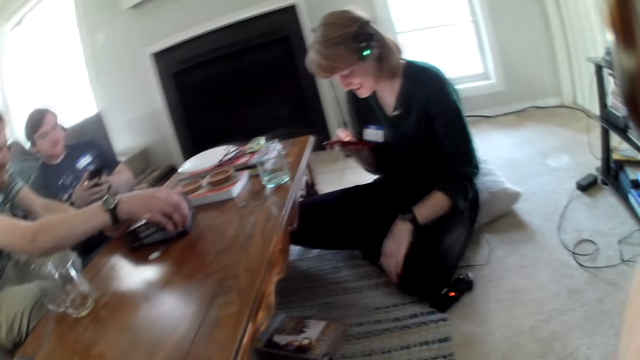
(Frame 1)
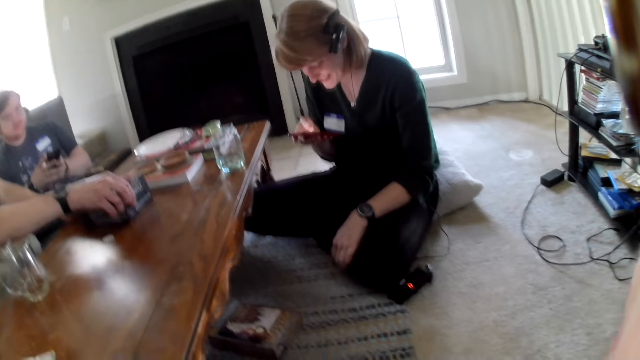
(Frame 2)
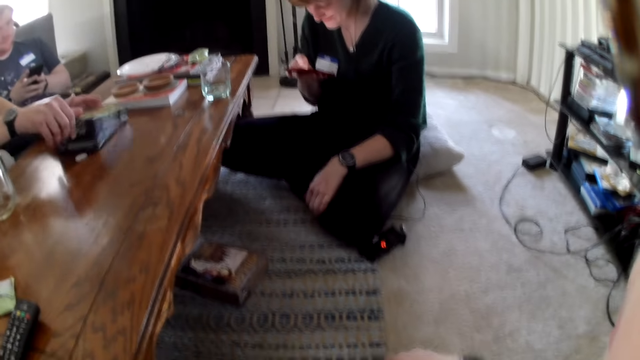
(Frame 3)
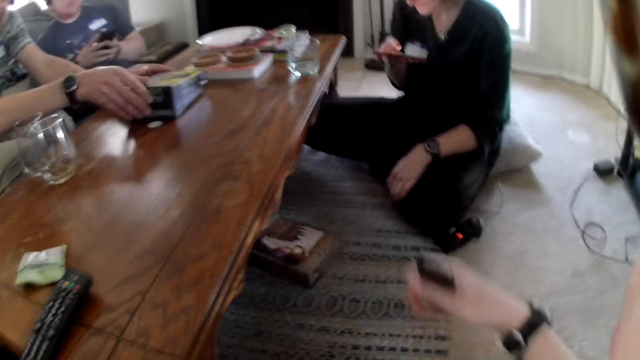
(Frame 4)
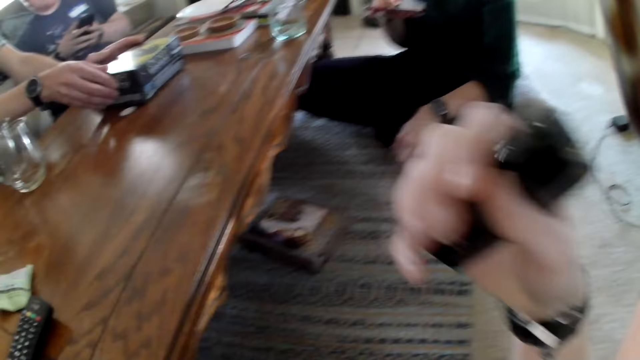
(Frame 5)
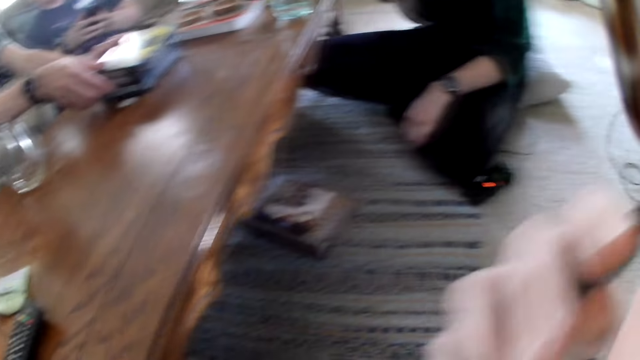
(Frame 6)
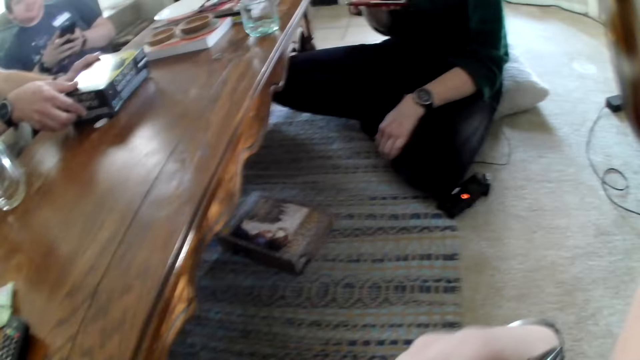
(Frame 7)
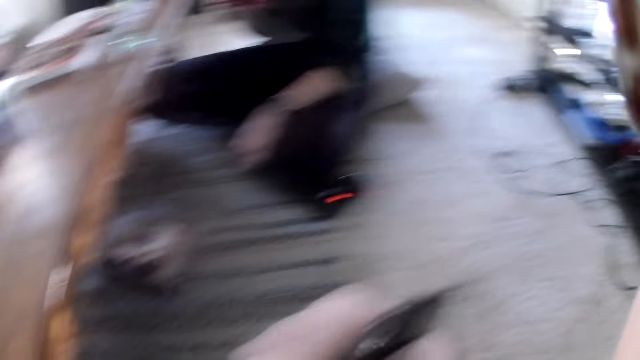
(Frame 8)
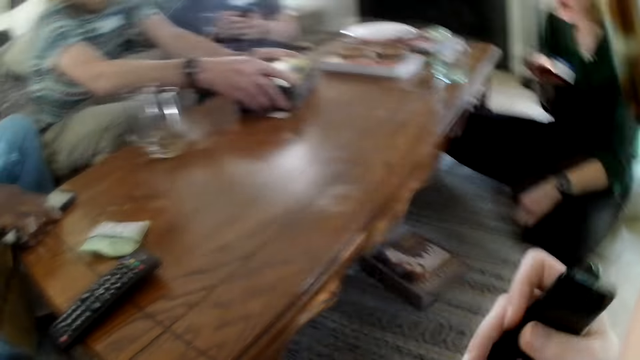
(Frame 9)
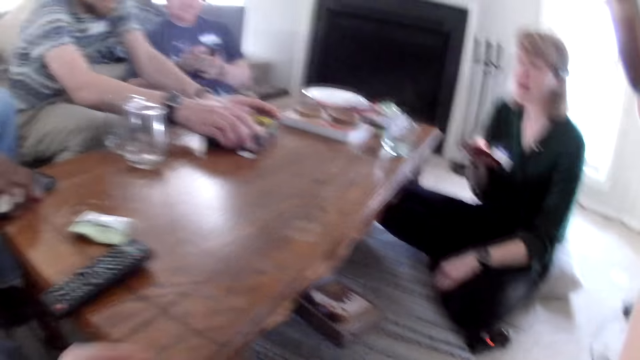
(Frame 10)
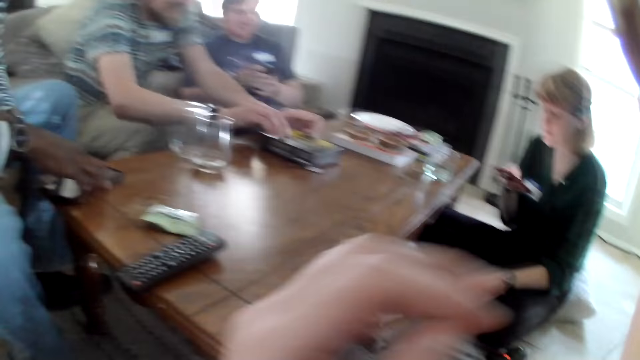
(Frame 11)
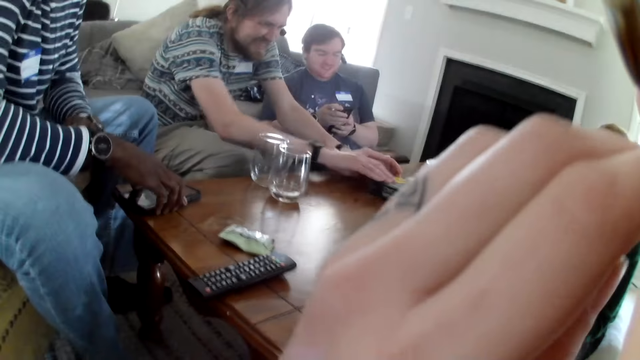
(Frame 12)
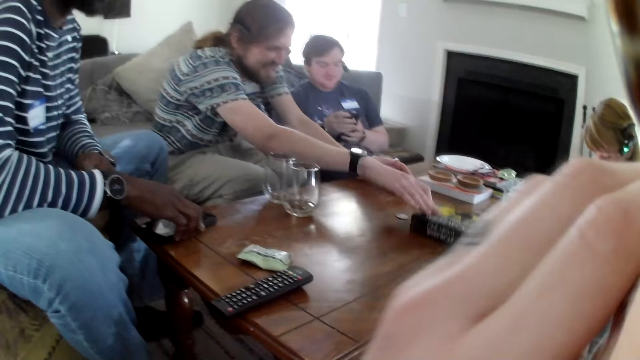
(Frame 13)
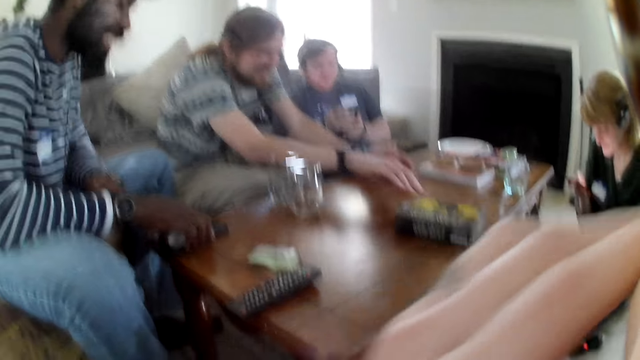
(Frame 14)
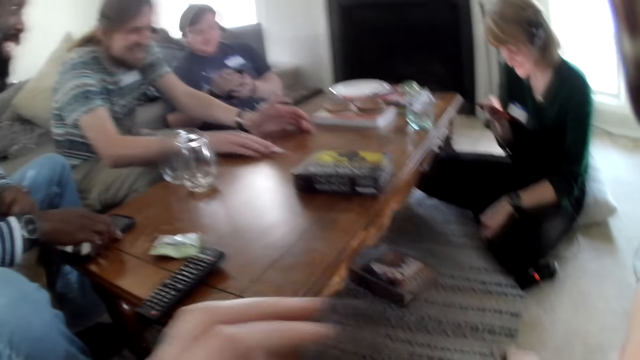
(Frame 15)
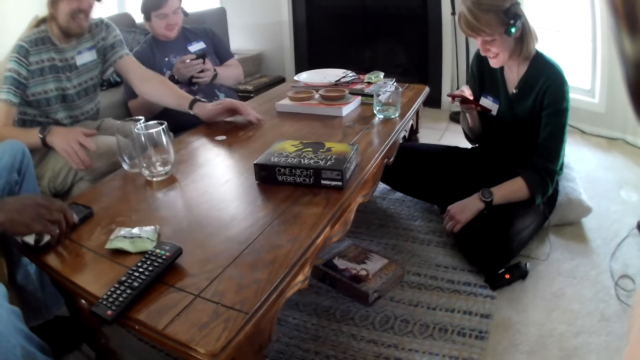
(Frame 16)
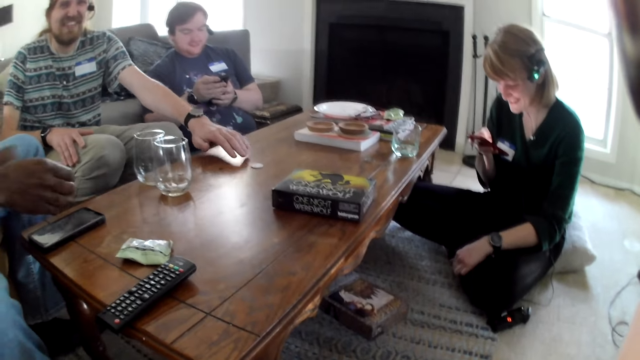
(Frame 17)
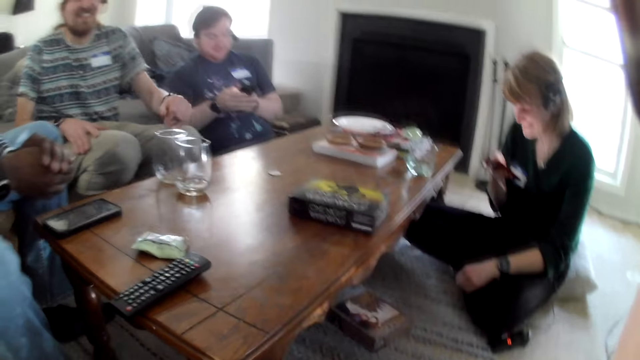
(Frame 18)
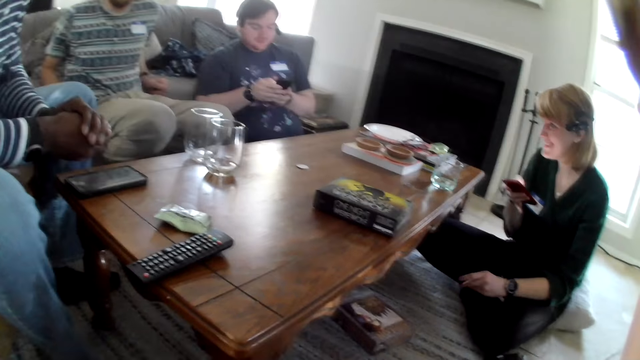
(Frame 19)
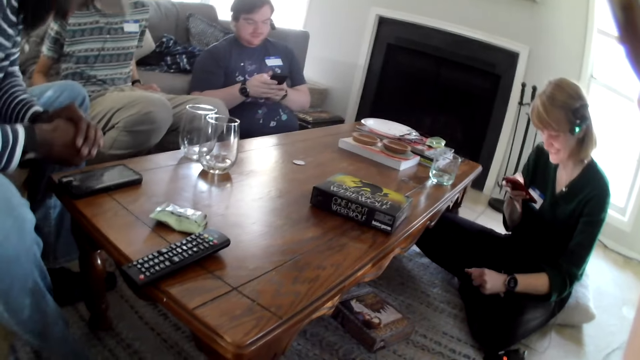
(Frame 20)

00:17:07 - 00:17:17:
The camera wearer converses with three men and a woman. The woman operates a phone. The camera wearer moves their hand. A man moves a box on the table with his right hand.

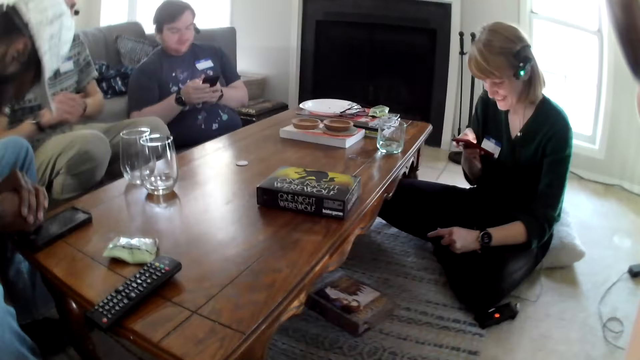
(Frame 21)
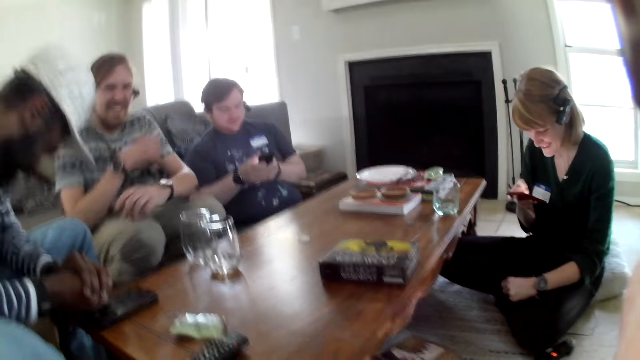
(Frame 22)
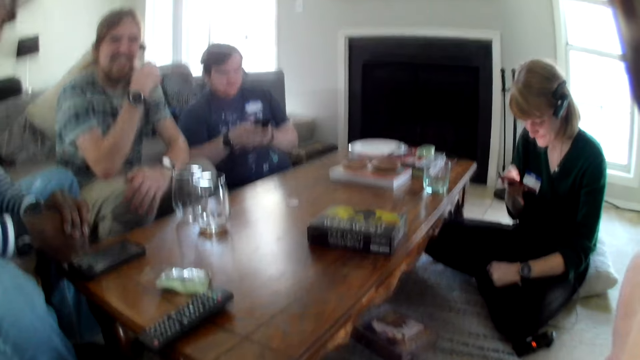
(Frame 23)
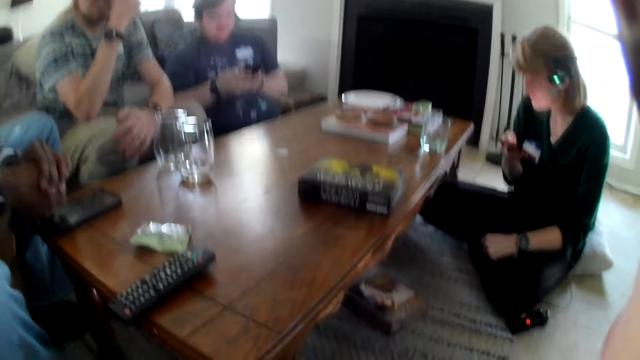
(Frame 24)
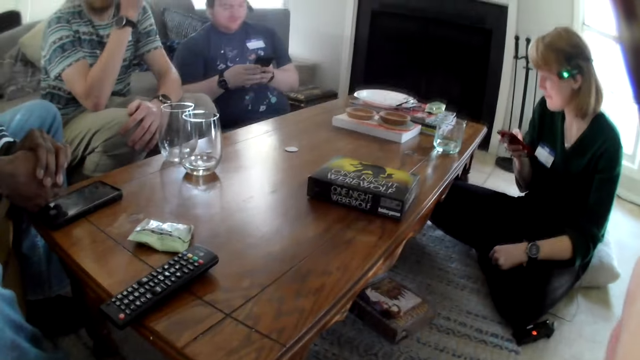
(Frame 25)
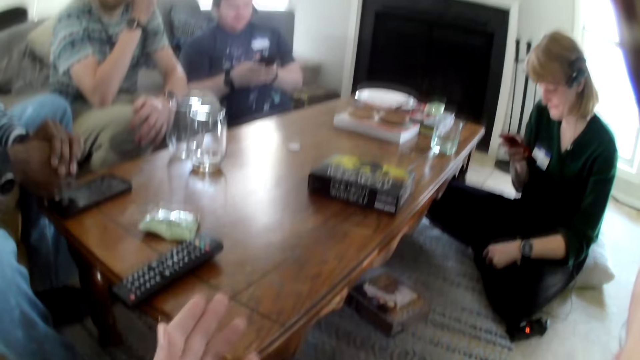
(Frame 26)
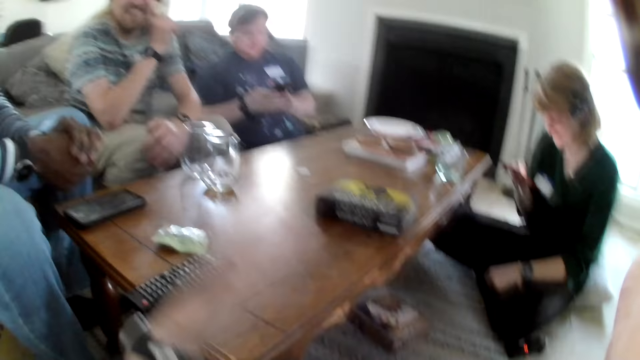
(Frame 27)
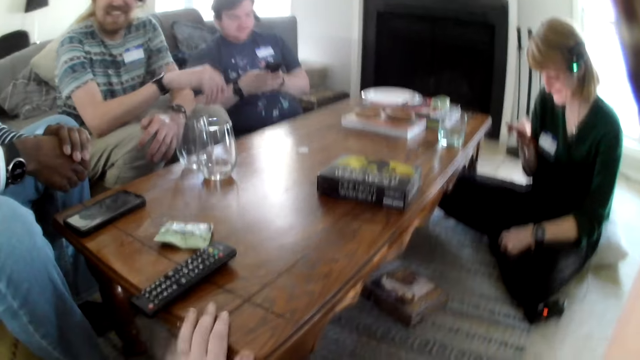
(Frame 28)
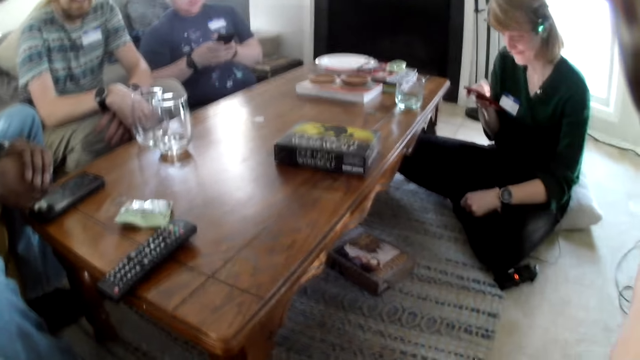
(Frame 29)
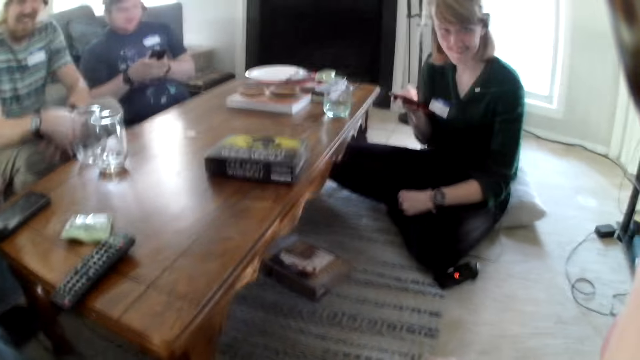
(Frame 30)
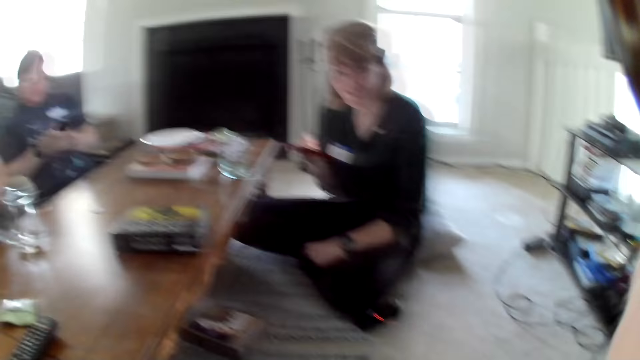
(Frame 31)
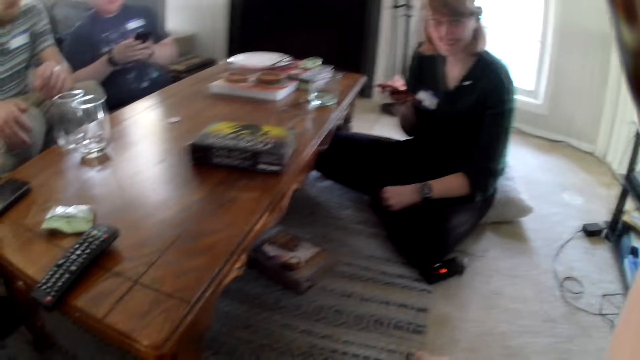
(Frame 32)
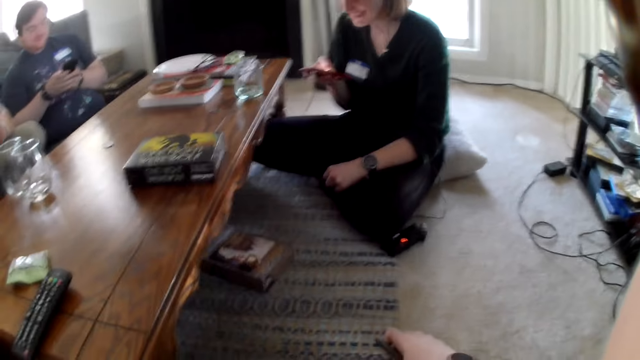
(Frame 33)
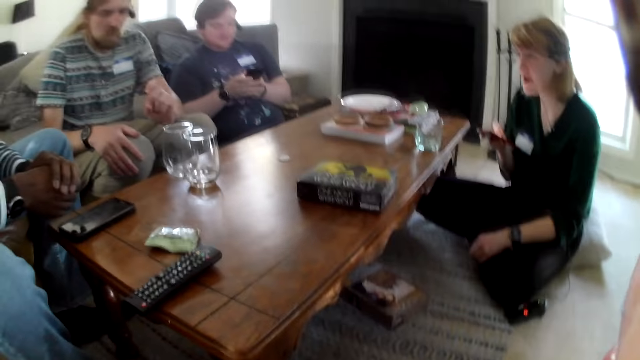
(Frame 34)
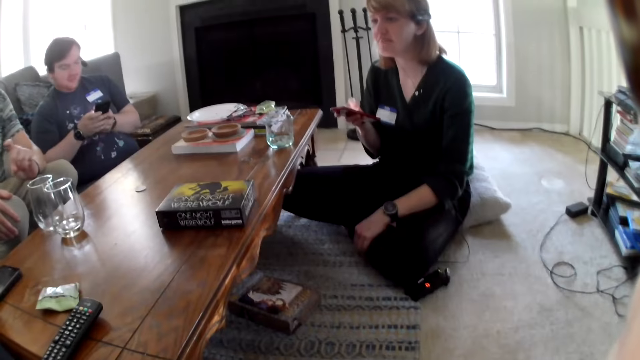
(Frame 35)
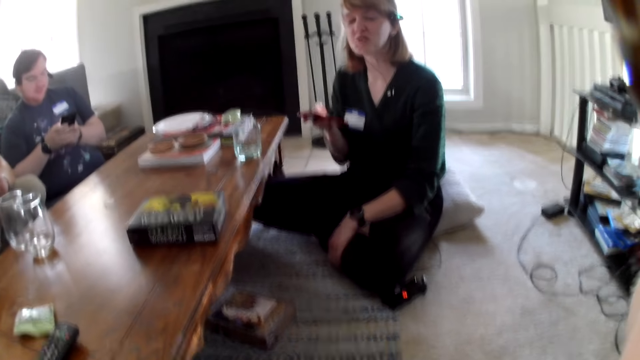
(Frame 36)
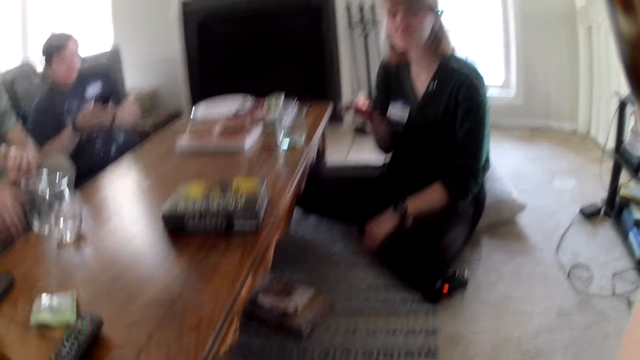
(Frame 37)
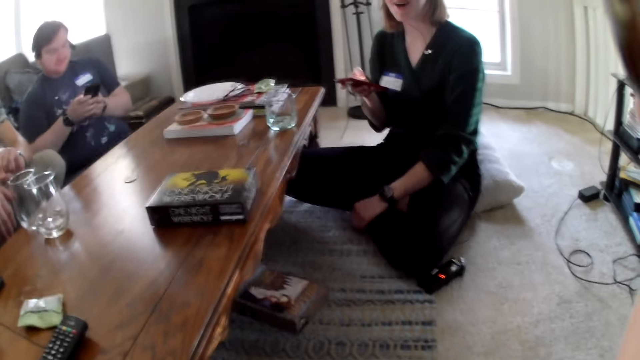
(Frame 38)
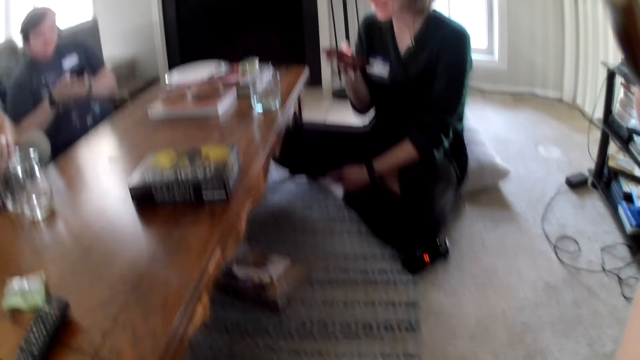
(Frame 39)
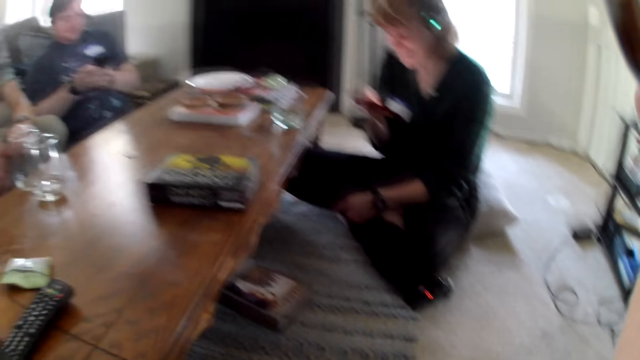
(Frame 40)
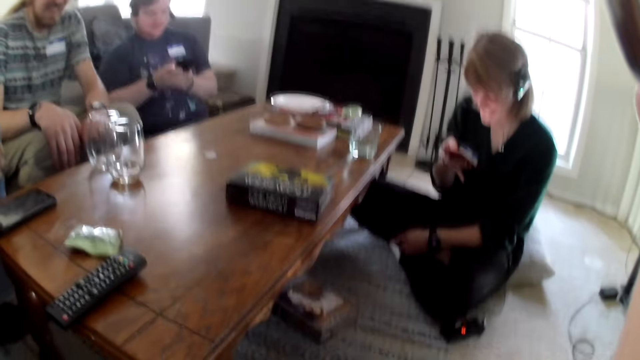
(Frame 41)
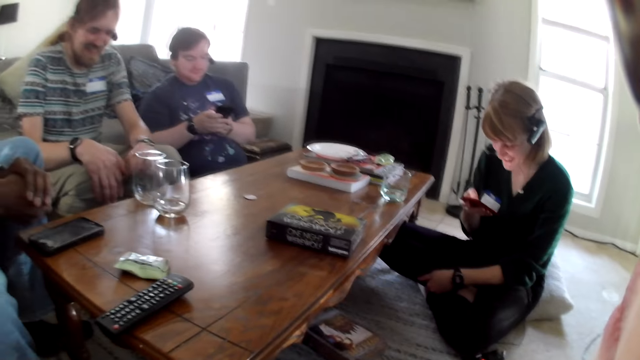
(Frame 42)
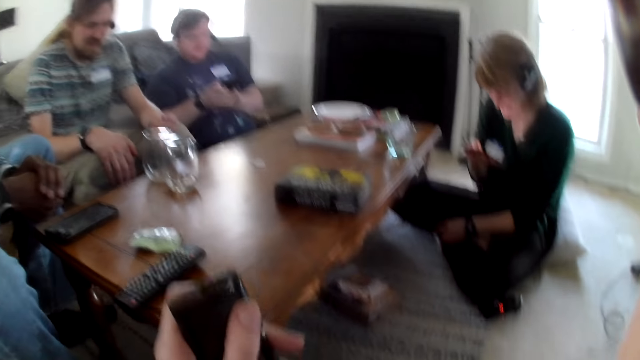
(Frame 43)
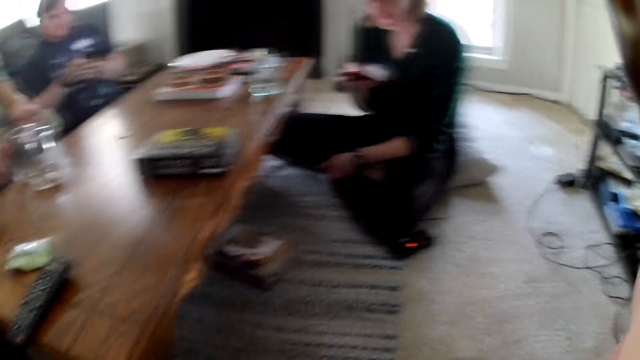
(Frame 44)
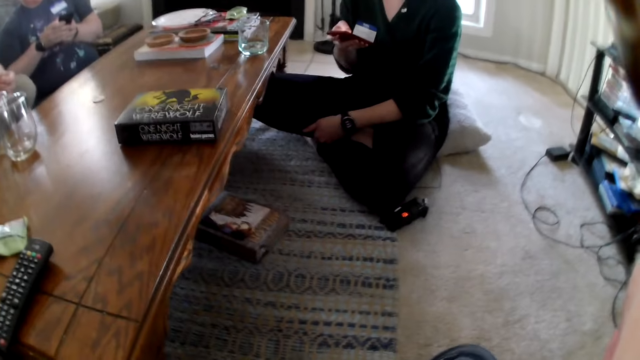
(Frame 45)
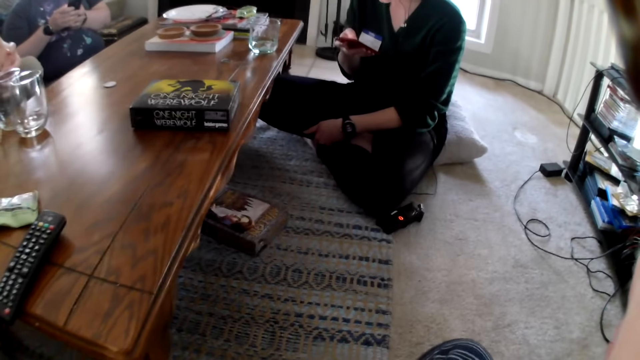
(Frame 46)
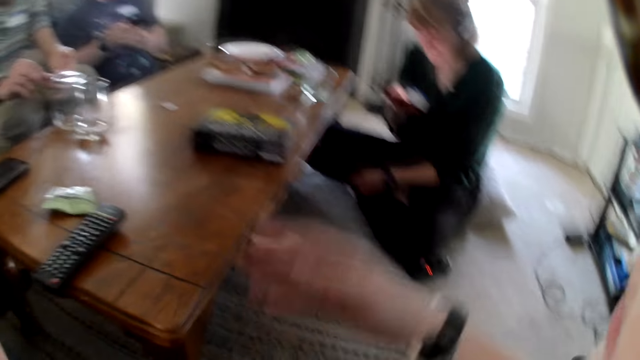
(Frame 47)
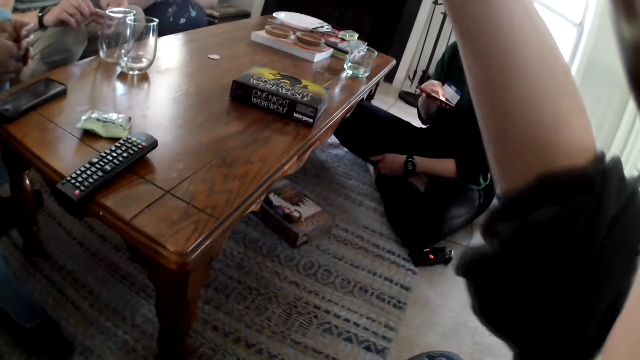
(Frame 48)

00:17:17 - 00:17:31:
A man moves his hands. Another man operates a phone. The camera wearer moves their hand. The first man moves his hands. The camera wearer touches on the table. They talk to the other man. A lady talks to the two men, another man and the camera wearer. The camera wearer moves their hand.
